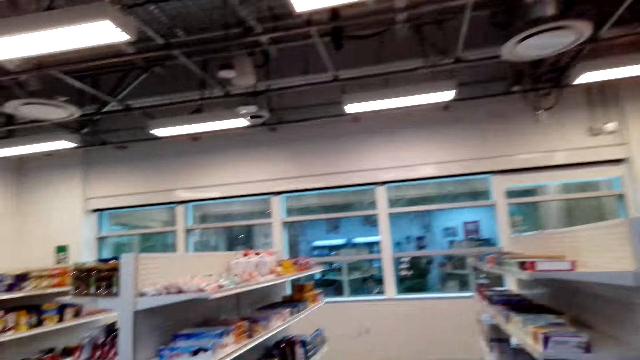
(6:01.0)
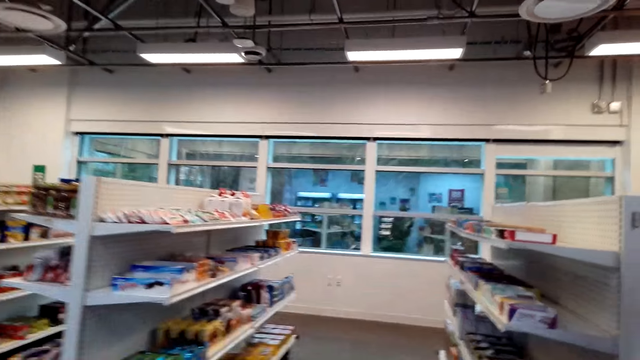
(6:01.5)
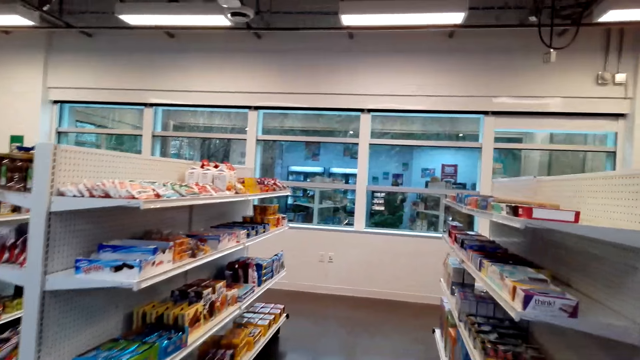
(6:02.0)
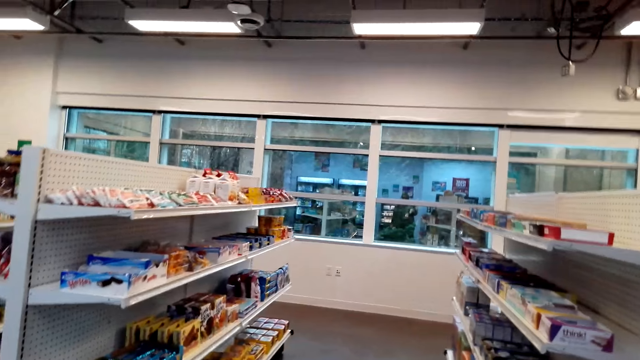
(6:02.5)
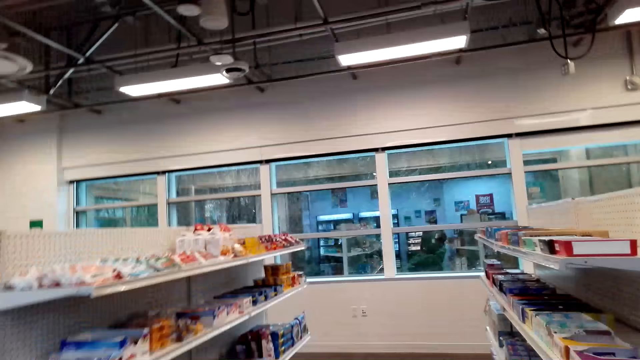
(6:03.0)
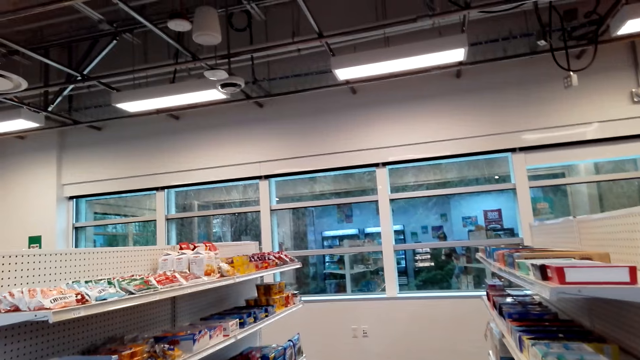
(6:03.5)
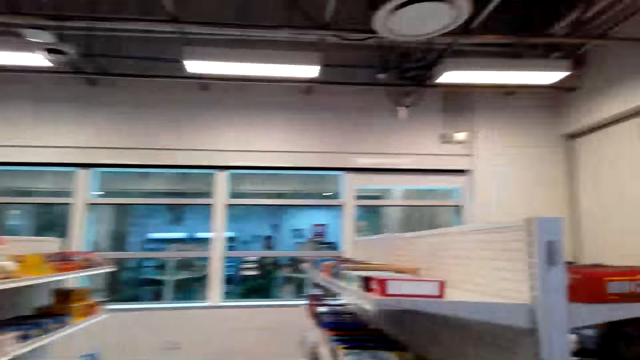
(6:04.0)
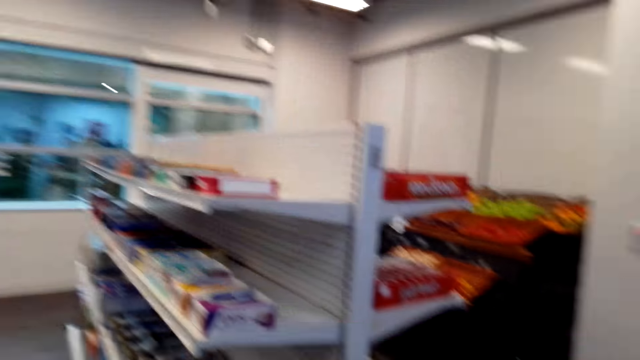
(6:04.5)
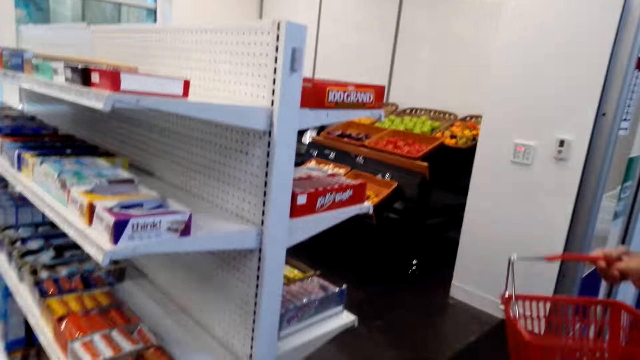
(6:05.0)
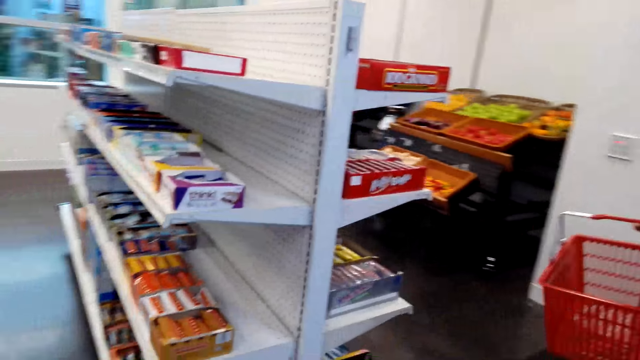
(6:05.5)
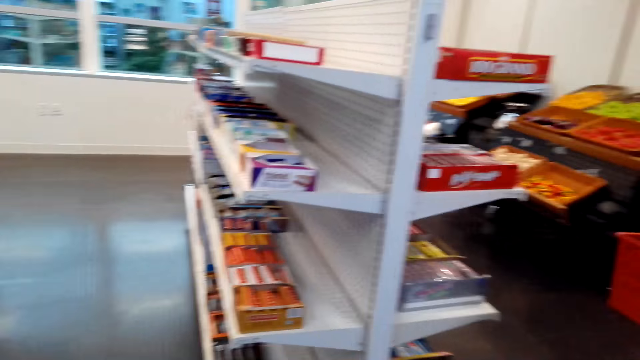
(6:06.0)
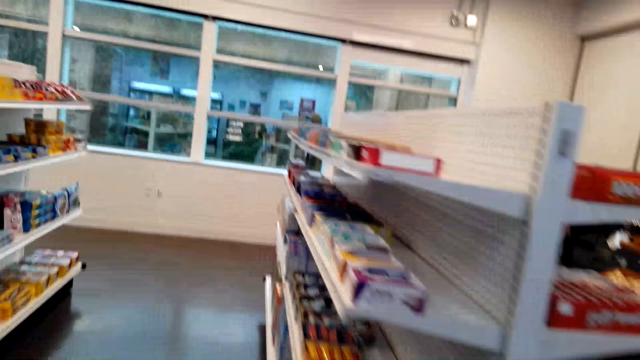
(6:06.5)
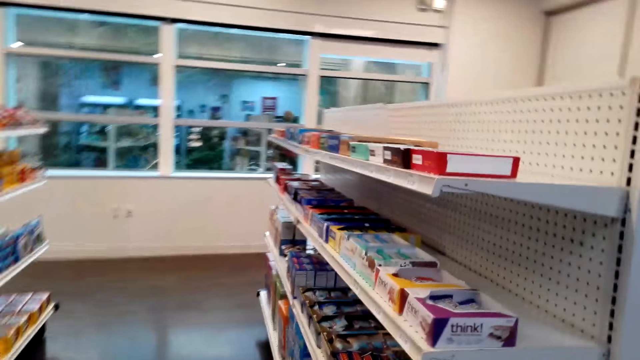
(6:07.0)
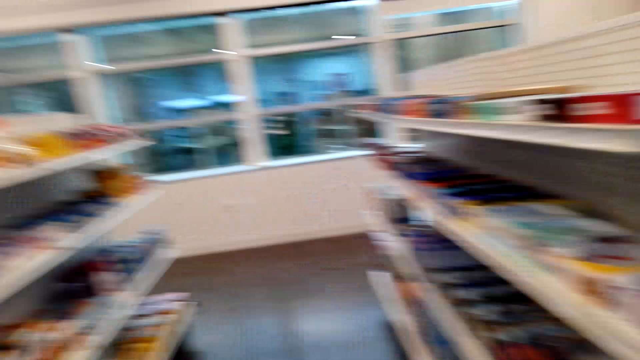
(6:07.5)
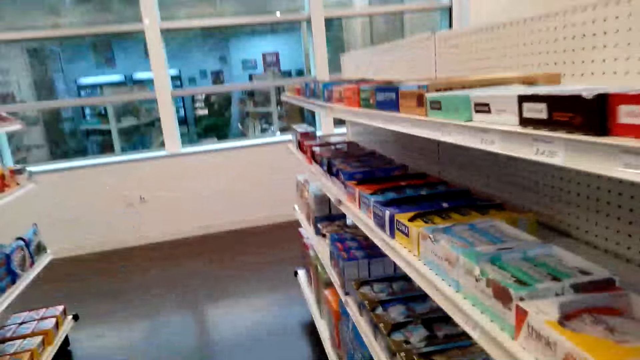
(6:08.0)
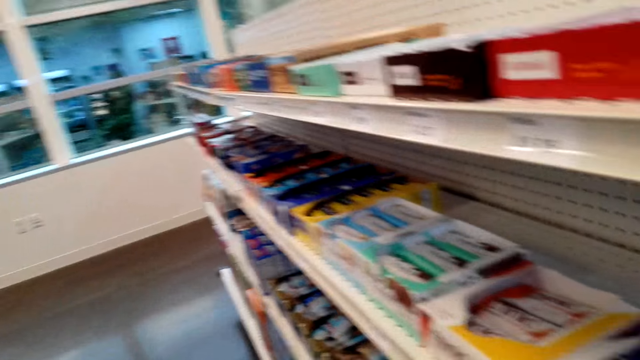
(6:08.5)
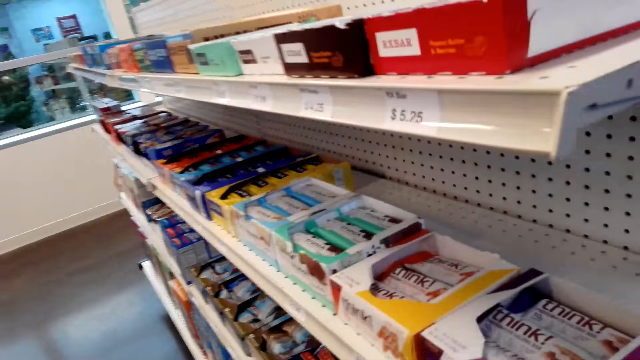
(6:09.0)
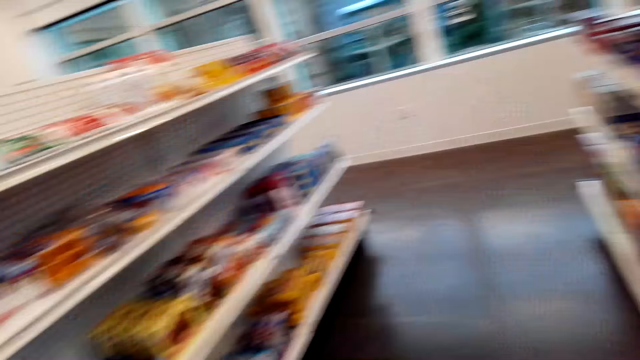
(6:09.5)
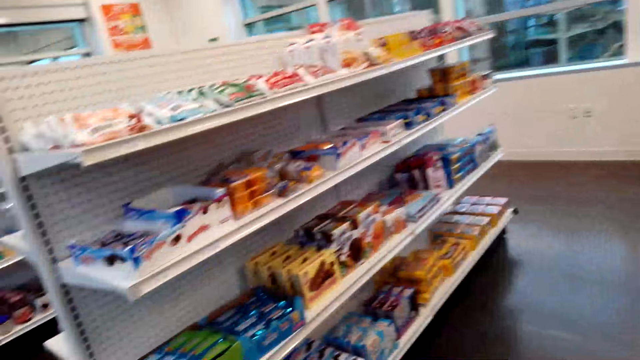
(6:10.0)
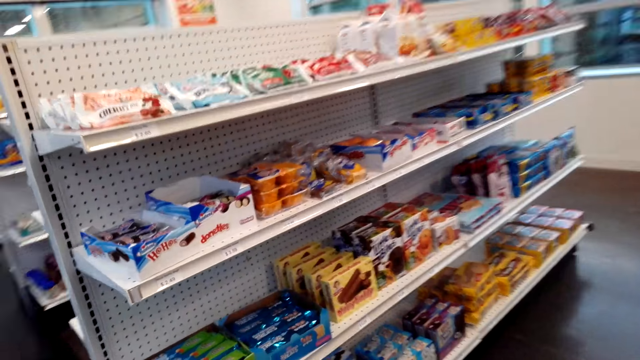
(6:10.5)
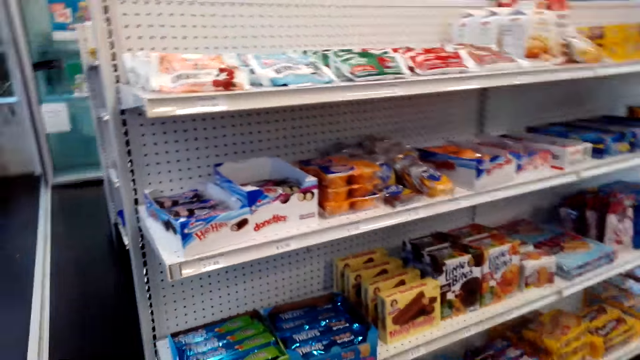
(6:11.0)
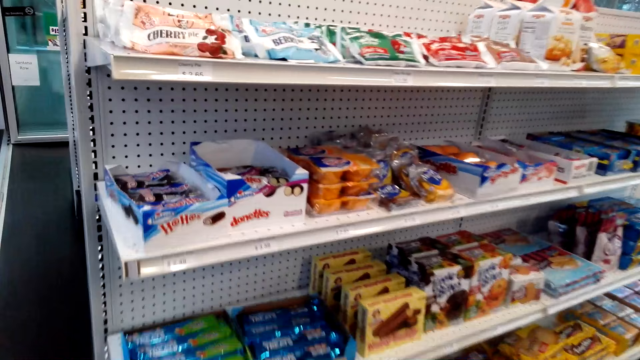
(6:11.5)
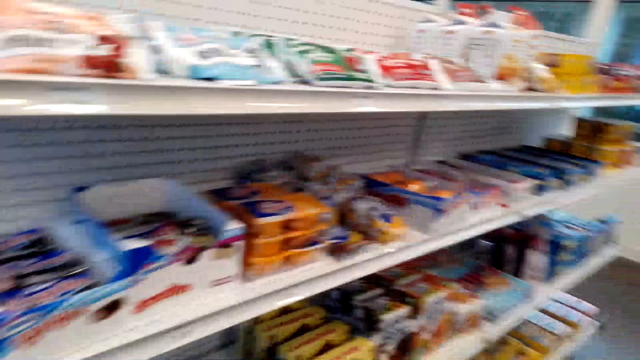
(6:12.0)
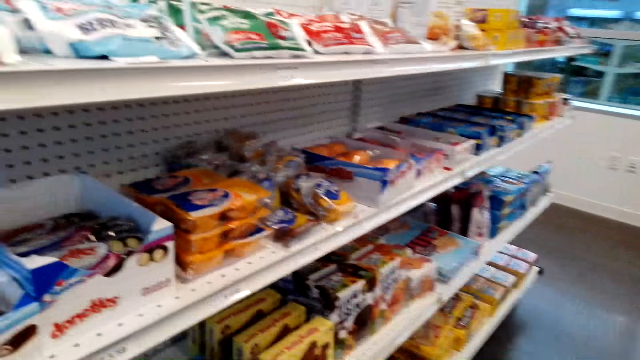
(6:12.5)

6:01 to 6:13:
The woman bends. The camera wearer walks around the shop. They look around.

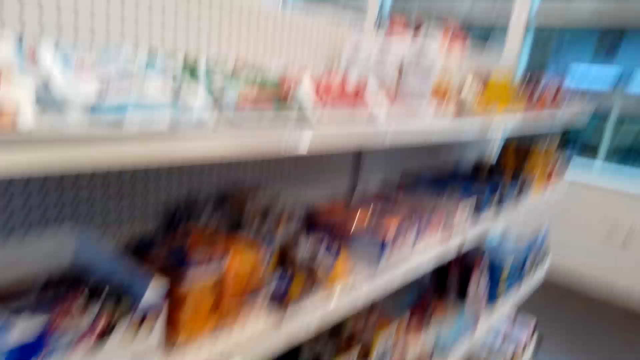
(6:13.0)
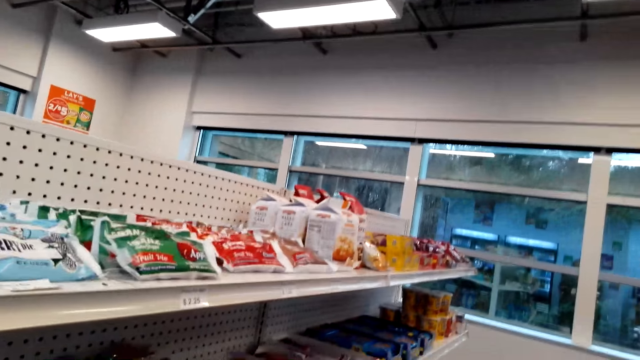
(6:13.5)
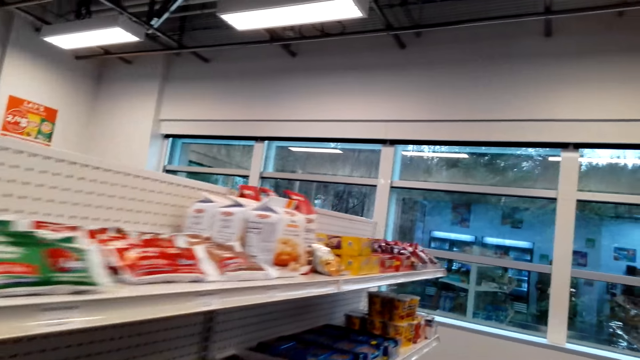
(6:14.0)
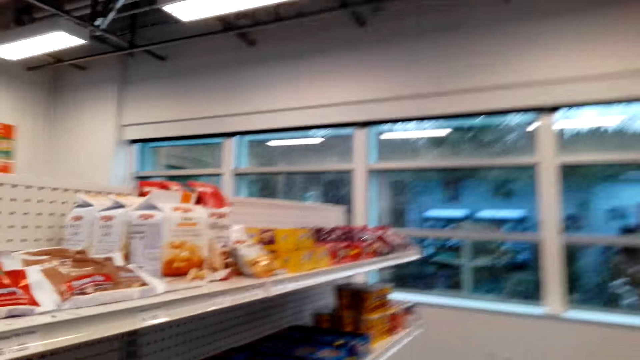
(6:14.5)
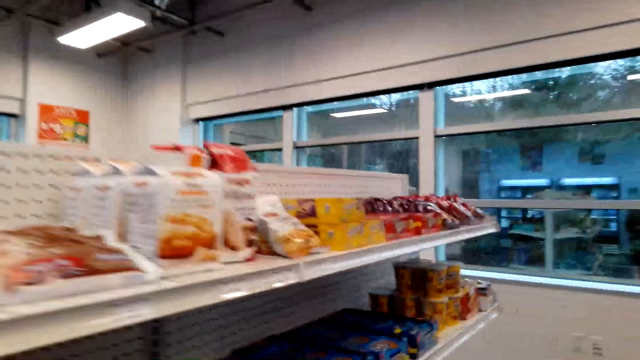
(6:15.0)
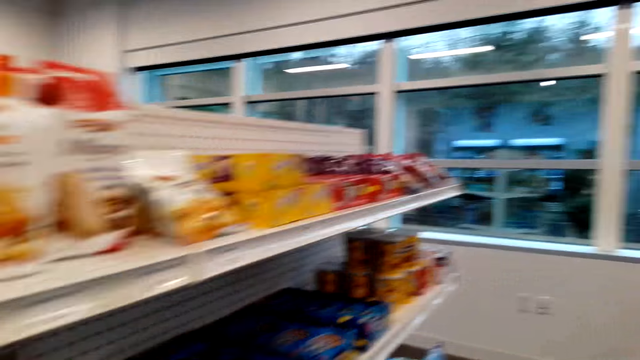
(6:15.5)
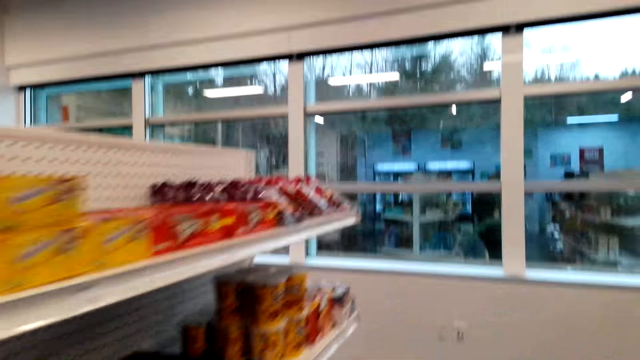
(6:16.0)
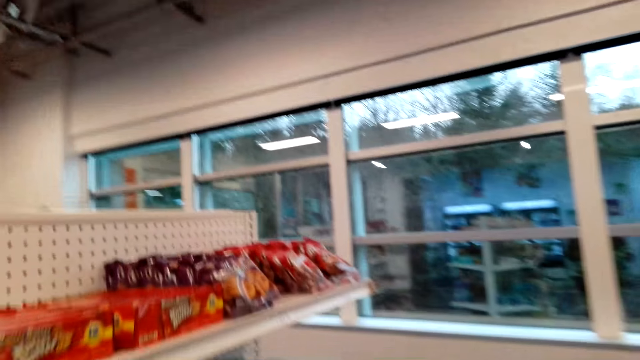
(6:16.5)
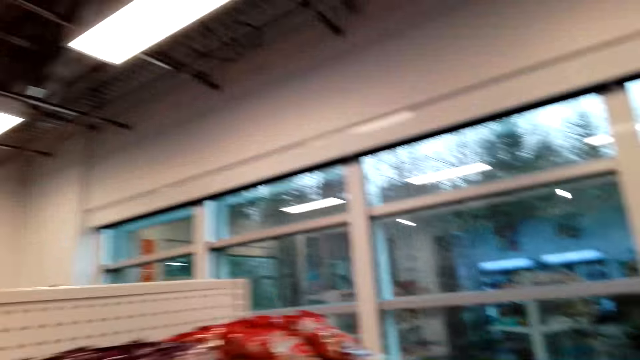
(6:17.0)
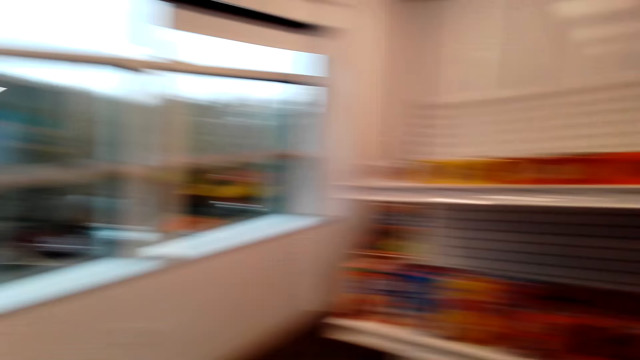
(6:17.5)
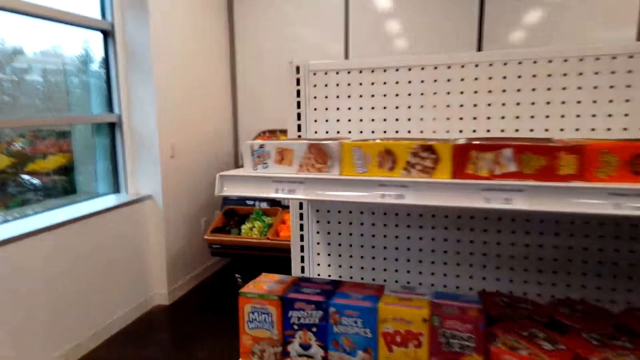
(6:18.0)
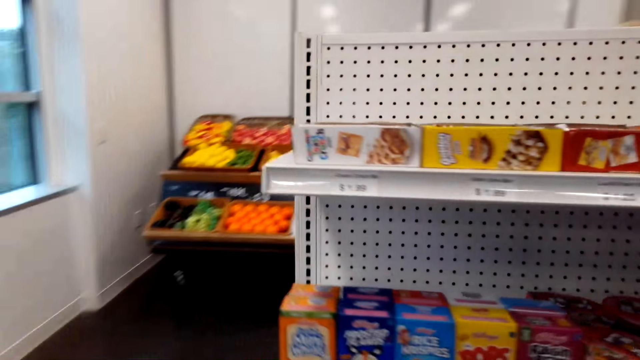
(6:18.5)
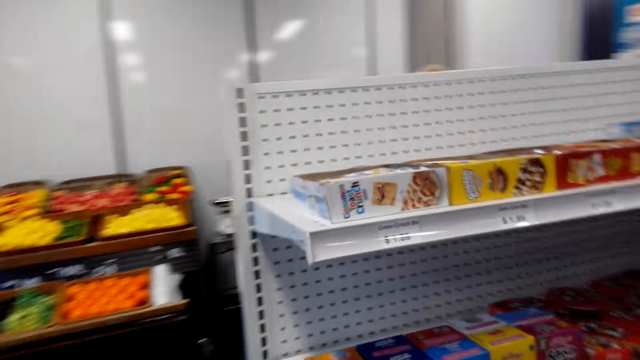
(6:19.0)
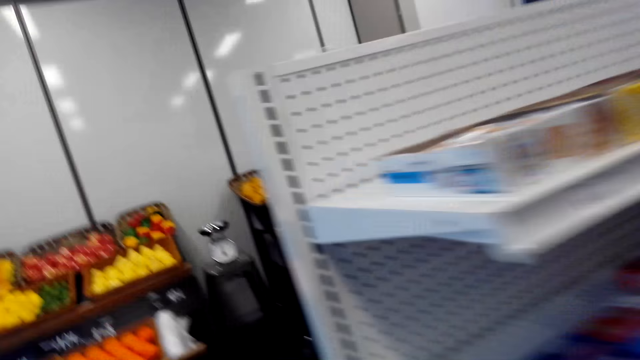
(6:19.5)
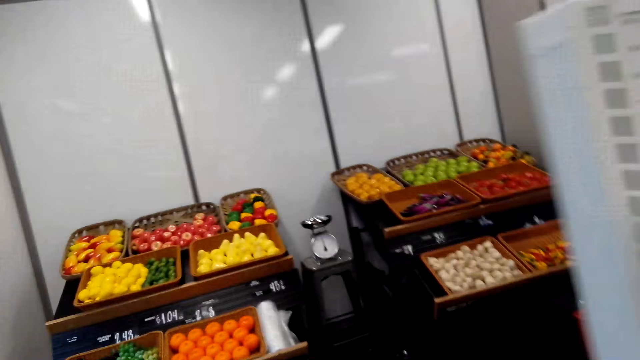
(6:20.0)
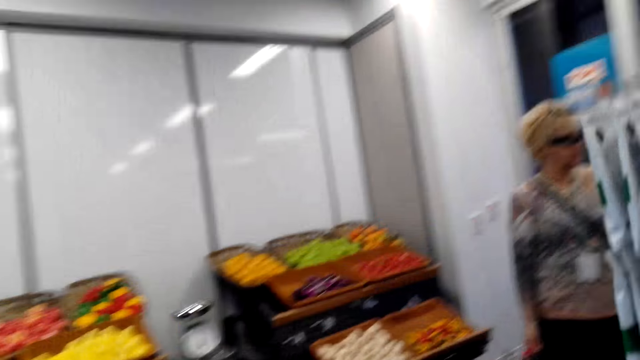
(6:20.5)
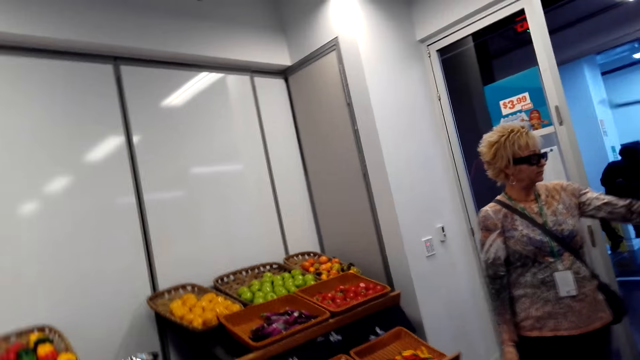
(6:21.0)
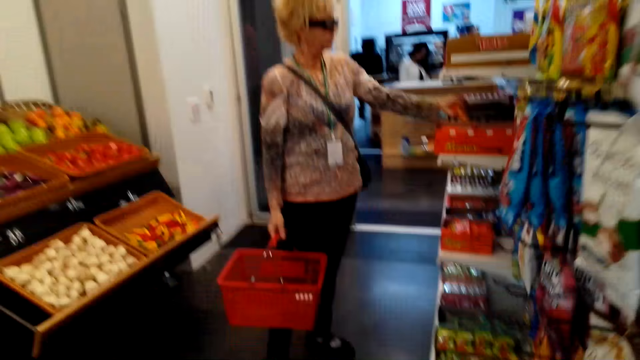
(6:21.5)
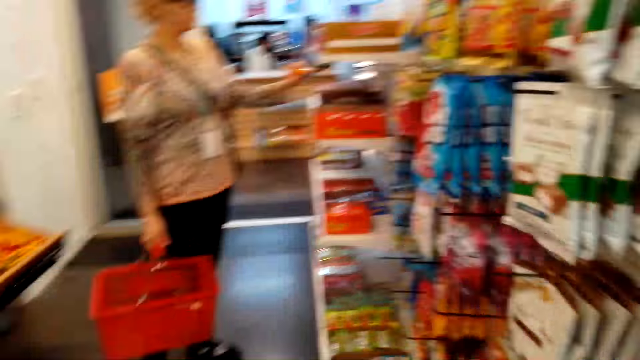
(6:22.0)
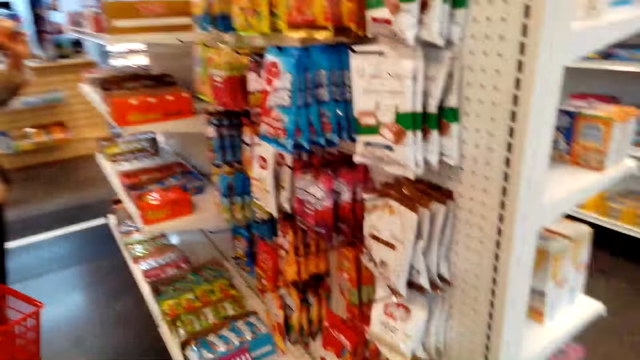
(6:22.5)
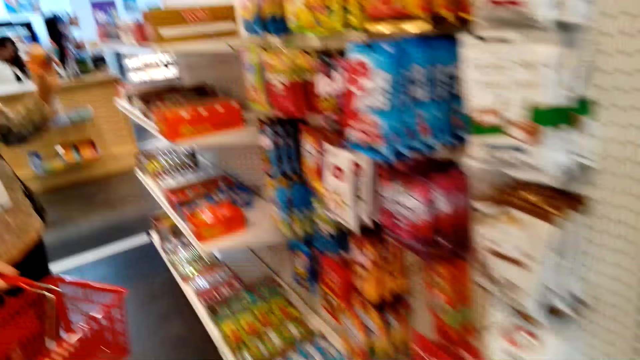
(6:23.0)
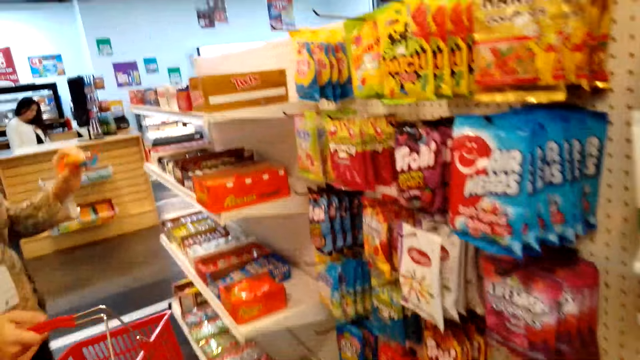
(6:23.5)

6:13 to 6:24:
The camera wearer moves around. The woman moves her hand. The woman collects stuff from the shelf.
